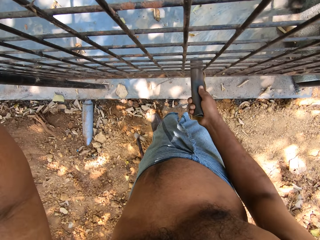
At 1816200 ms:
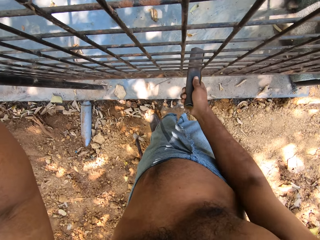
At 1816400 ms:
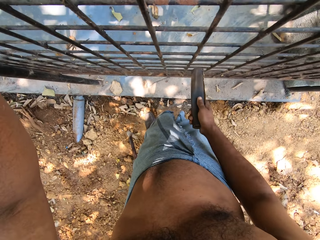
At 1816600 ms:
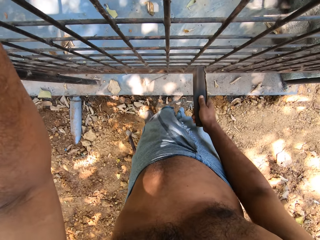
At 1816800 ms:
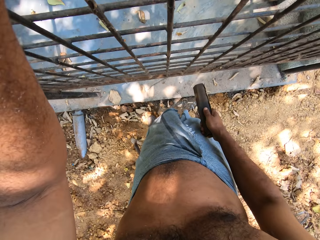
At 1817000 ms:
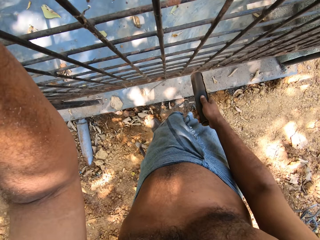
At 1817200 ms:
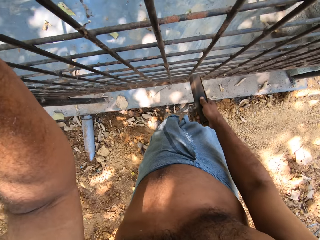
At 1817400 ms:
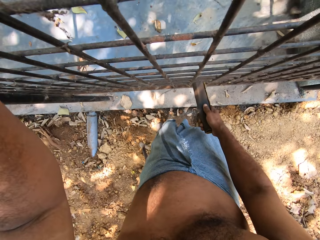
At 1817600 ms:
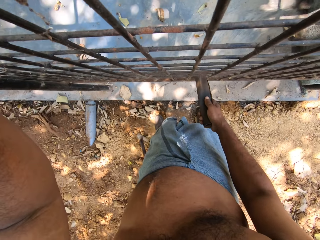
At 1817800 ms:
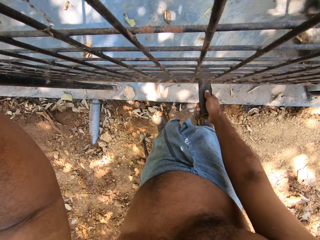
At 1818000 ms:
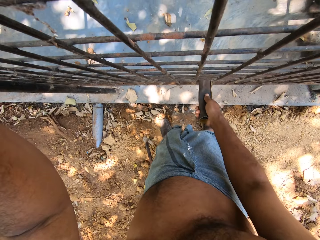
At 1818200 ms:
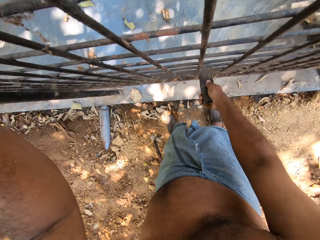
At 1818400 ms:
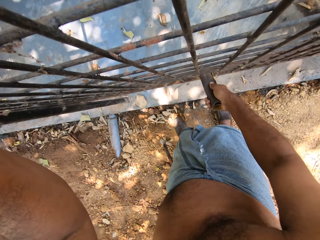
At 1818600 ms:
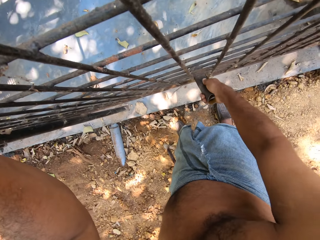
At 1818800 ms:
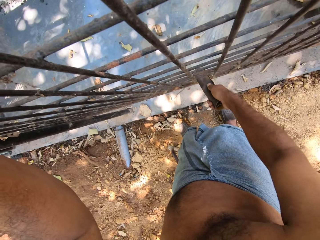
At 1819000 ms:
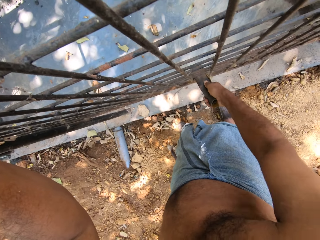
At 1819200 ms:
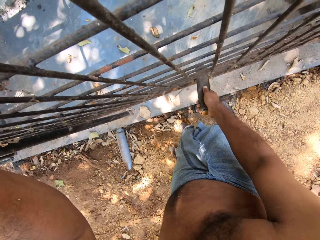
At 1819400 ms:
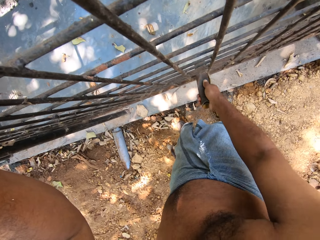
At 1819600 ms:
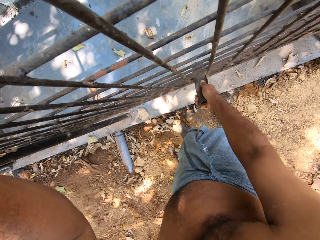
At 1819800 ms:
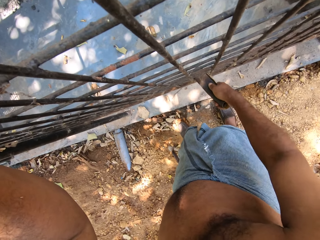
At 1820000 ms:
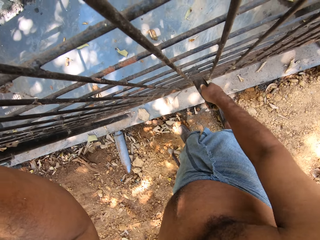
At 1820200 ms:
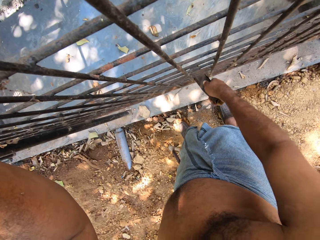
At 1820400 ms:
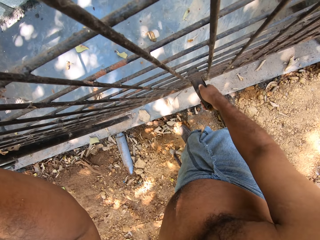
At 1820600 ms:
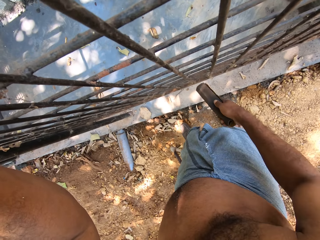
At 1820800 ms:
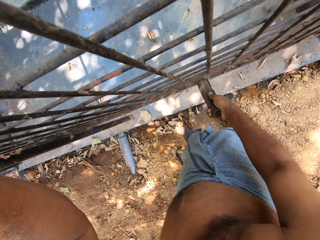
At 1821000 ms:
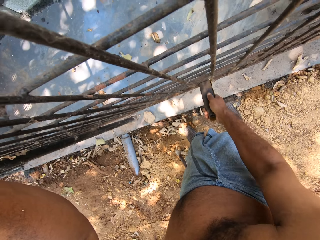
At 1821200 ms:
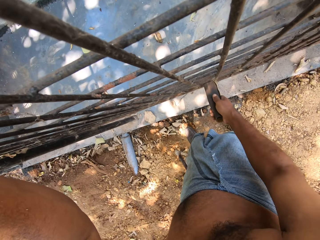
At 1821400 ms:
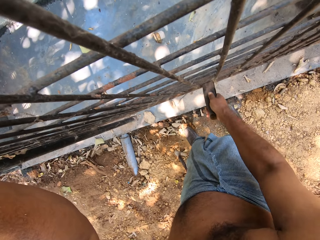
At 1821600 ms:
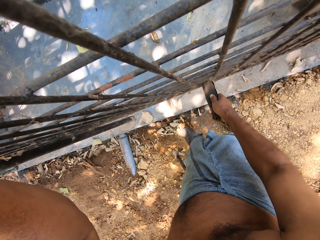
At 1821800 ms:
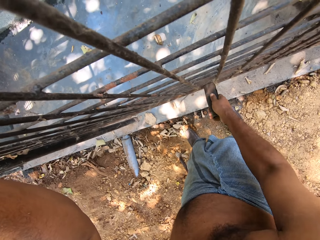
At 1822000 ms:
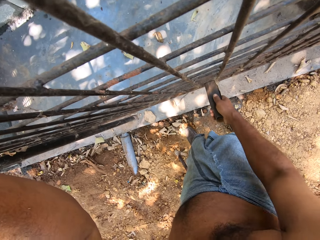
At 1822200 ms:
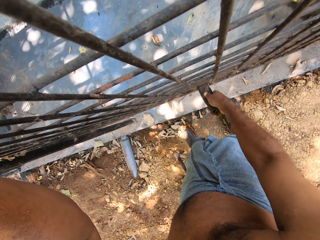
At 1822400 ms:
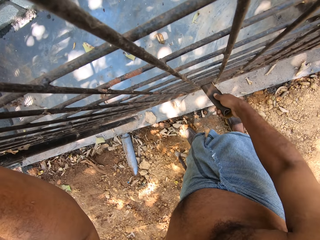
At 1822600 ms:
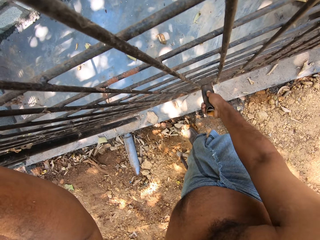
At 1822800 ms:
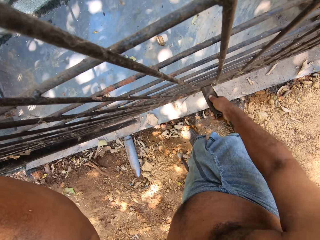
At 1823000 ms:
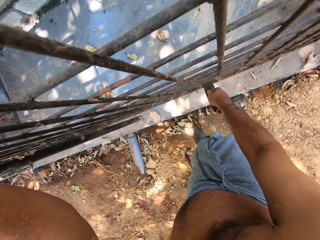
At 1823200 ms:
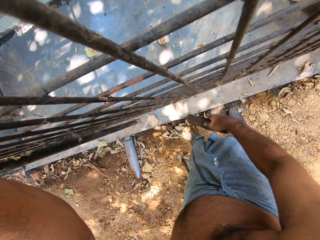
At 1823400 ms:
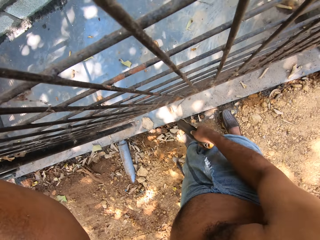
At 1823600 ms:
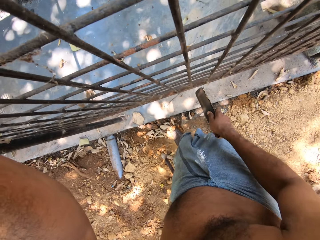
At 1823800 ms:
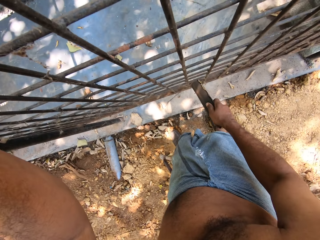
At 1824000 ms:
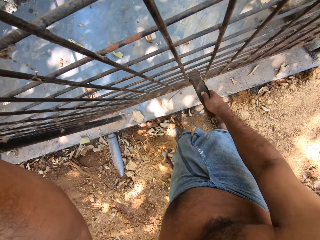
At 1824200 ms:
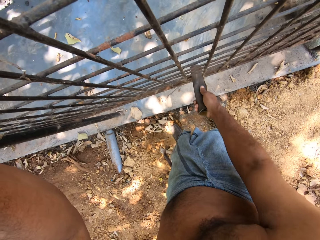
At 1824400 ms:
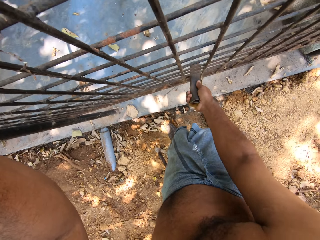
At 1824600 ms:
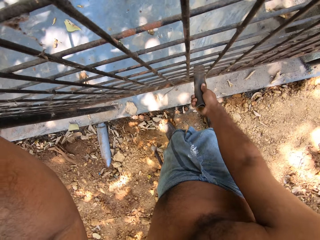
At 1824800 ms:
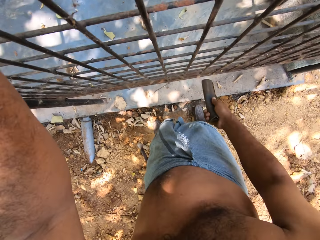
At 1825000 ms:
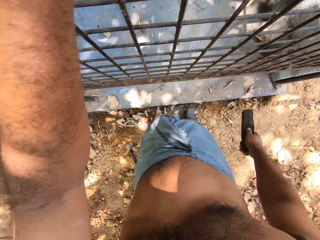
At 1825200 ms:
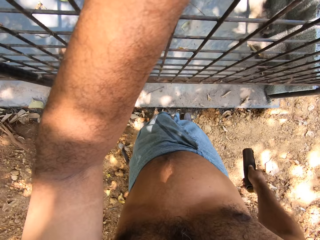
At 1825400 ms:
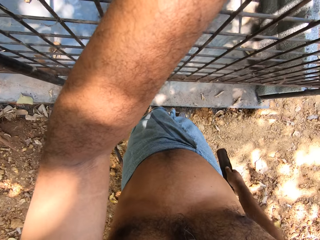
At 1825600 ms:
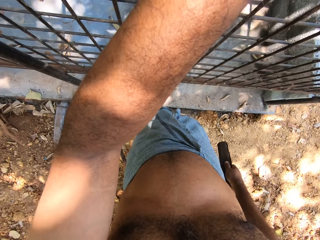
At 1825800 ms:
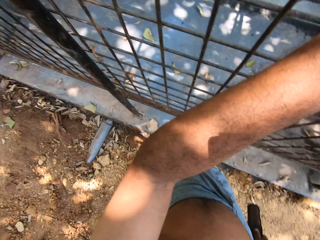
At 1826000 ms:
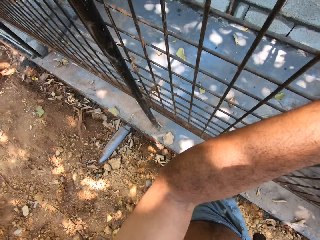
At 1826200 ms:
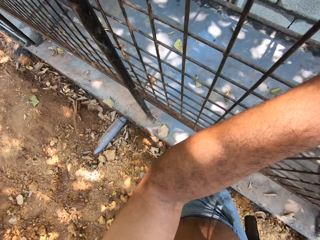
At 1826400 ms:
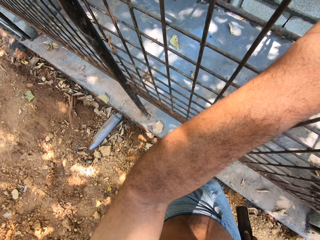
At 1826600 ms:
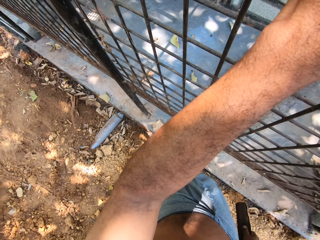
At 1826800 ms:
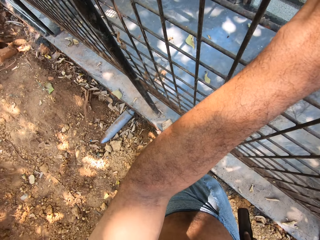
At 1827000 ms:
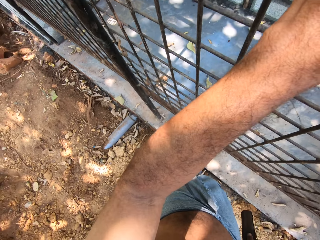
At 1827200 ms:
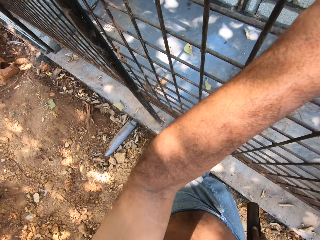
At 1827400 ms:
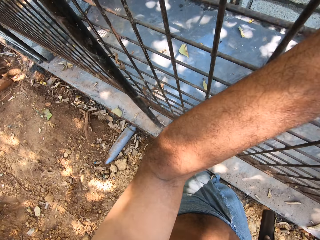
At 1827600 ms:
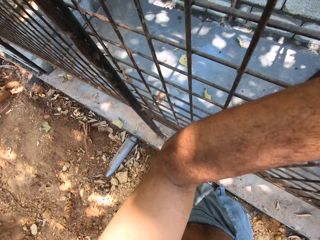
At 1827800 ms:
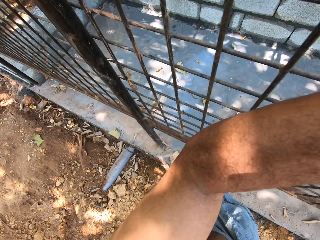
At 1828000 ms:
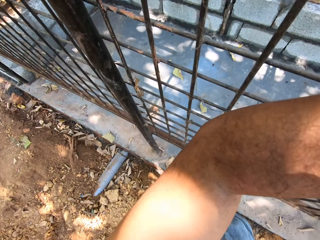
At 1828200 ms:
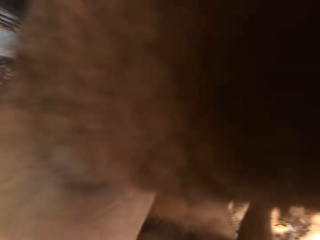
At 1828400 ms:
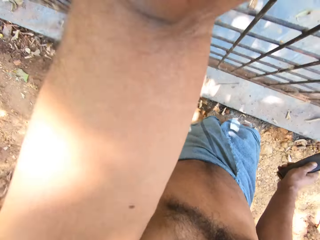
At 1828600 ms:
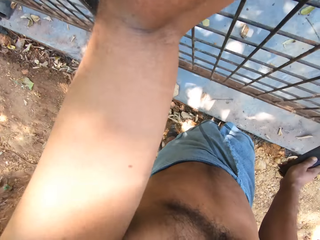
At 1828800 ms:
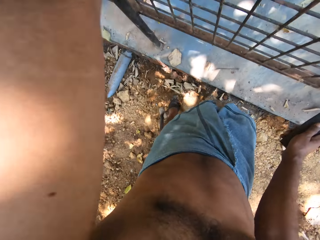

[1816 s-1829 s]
The camera wearer removes the sandpaper in his right hand from the burglary frame. He polishes the metal.

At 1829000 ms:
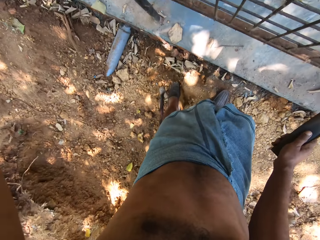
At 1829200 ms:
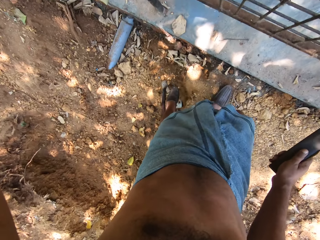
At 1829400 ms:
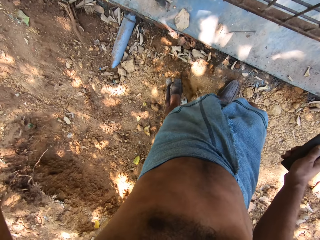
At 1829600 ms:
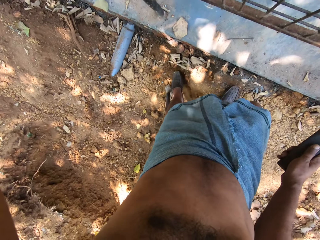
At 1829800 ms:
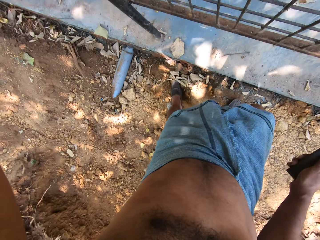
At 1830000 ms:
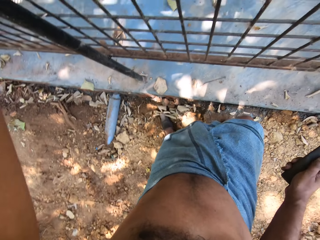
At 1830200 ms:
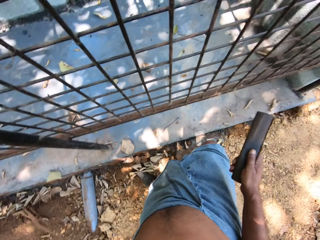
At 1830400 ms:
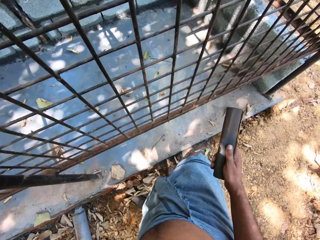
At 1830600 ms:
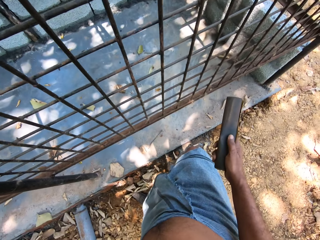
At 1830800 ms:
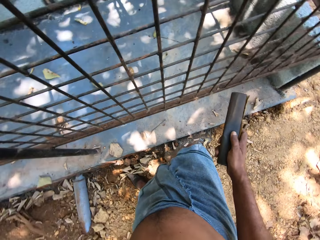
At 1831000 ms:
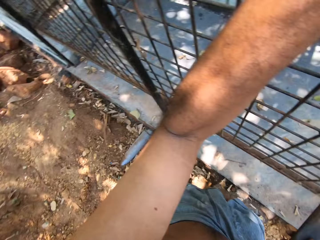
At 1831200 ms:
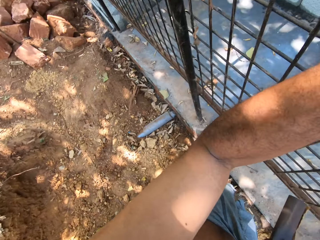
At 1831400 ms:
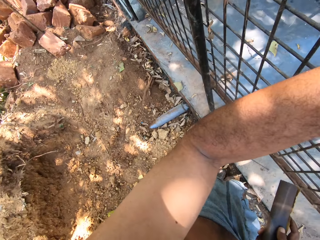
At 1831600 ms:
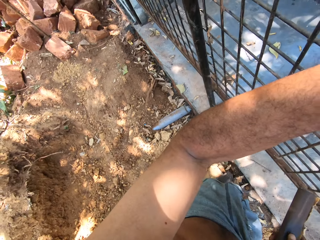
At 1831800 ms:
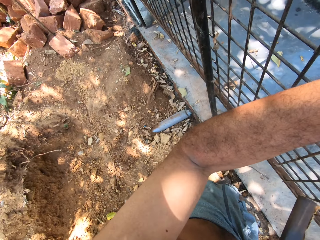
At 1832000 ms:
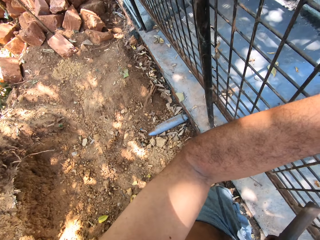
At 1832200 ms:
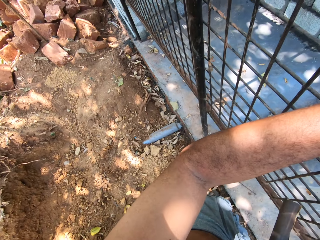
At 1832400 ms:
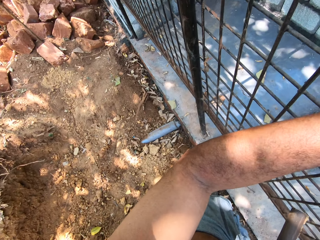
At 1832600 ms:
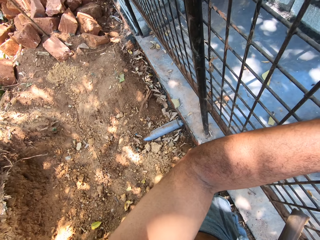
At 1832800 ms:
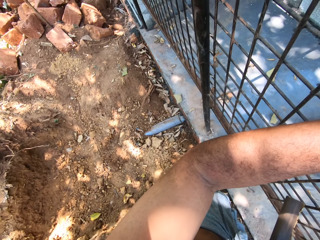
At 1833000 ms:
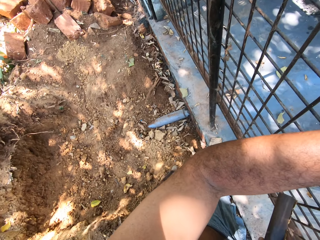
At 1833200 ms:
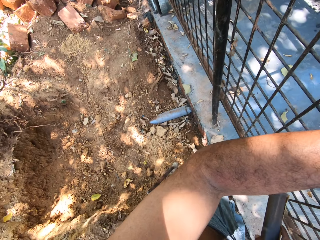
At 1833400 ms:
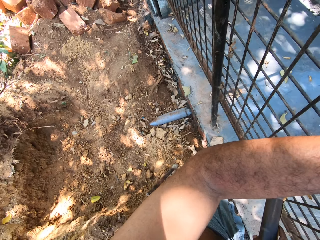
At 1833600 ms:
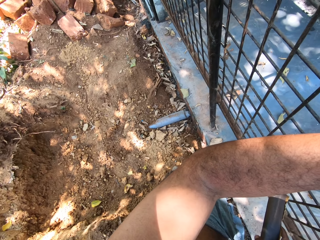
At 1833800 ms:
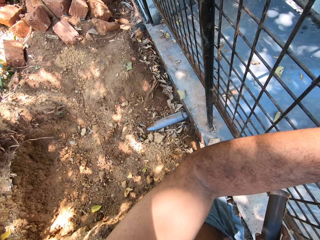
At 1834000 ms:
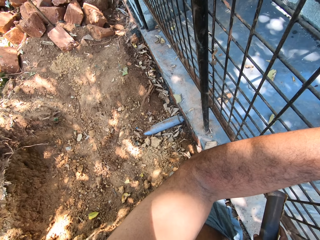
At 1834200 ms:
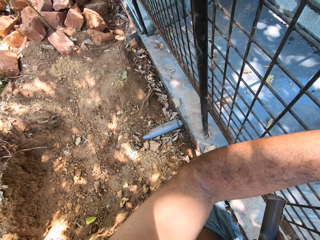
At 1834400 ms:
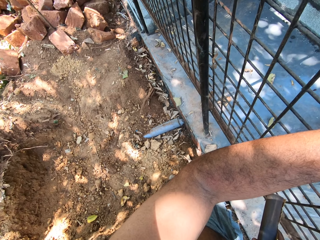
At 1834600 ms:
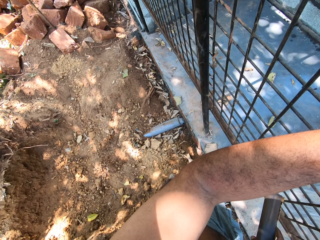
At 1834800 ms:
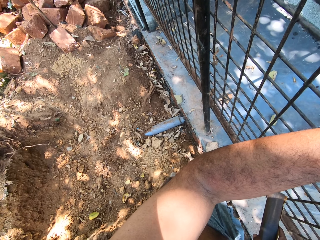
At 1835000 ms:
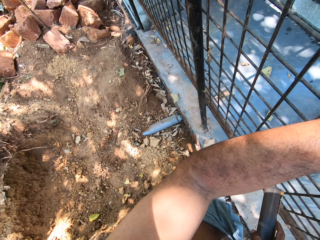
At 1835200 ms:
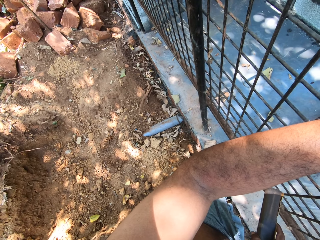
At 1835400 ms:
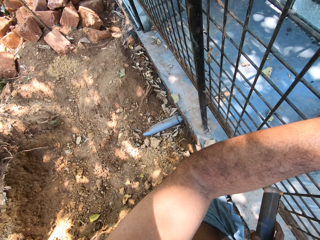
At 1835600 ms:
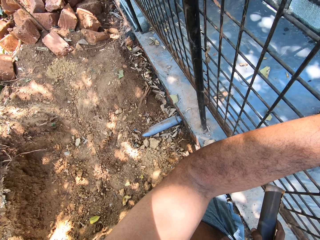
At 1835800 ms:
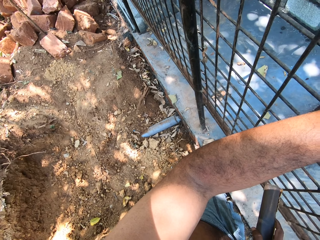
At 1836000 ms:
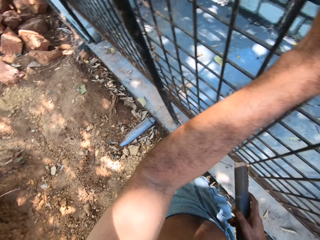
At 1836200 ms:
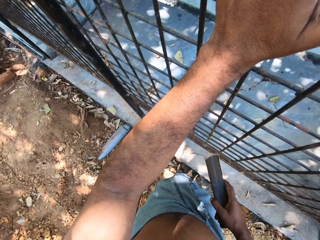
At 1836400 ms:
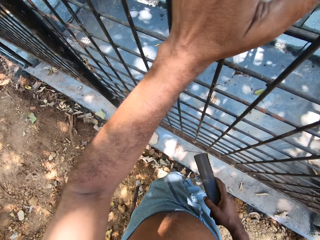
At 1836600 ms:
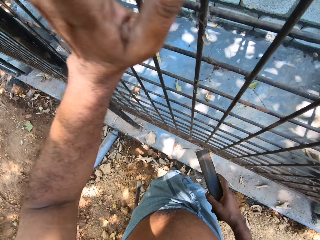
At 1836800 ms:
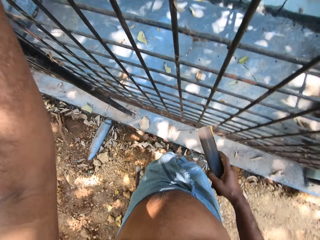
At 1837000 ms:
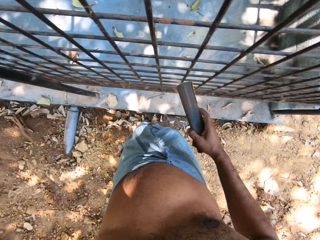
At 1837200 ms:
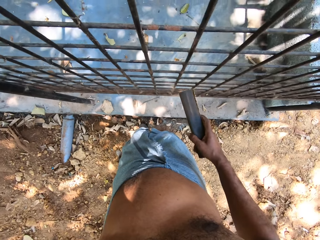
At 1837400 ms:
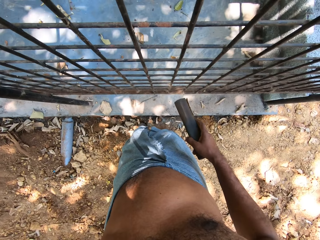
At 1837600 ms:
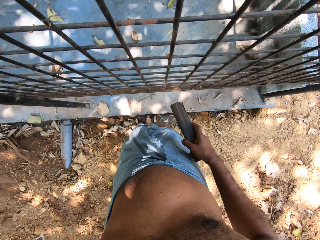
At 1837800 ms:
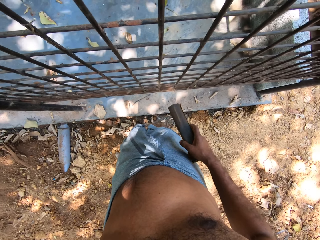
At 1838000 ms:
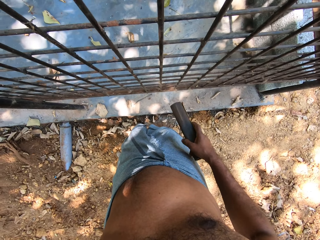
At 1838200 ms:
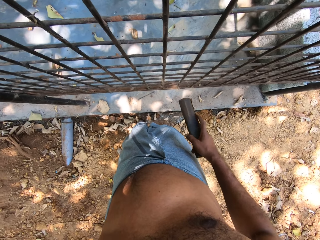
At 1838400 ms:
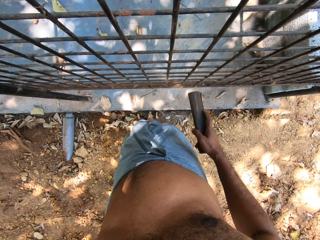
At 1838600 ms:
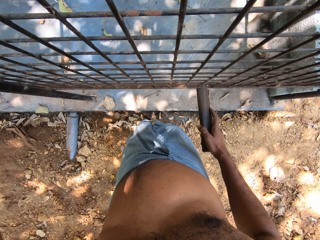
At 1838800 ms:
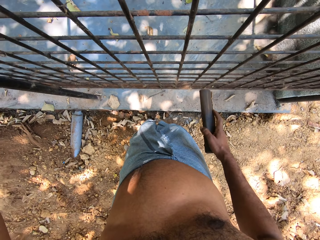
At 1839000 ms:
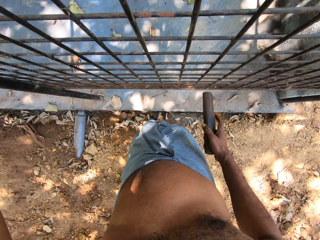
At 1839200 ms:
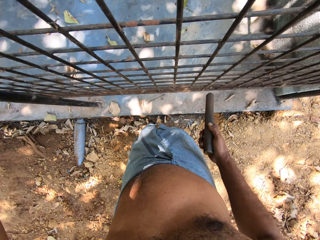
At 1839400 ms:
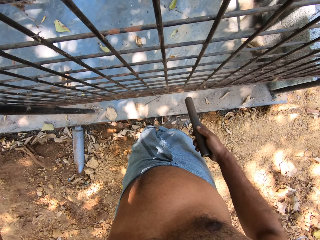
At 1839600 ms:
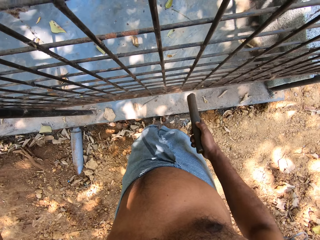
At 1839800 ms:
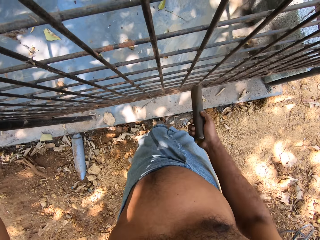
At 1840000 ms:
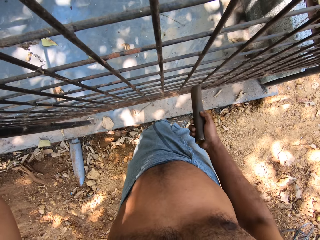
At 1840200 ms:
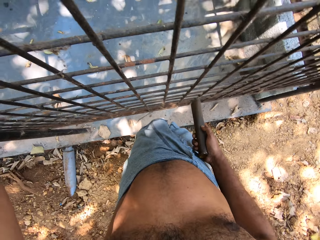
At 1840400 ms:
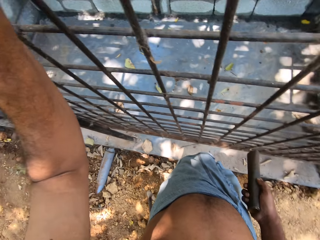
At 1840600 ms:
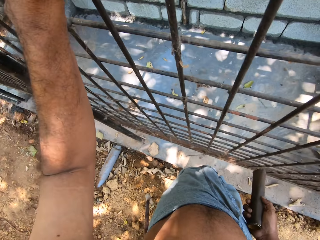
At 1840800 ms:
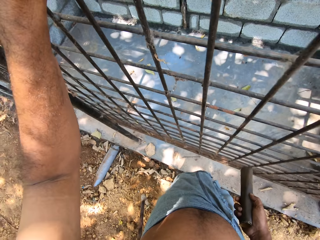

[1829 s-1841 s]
The camera wearer converses with the man.
